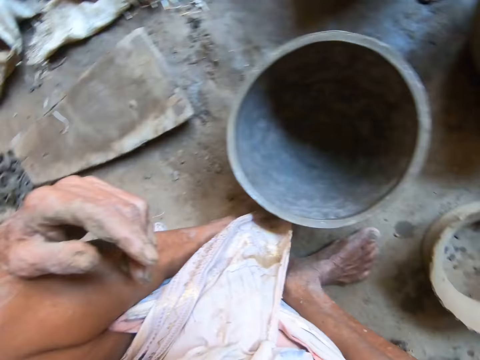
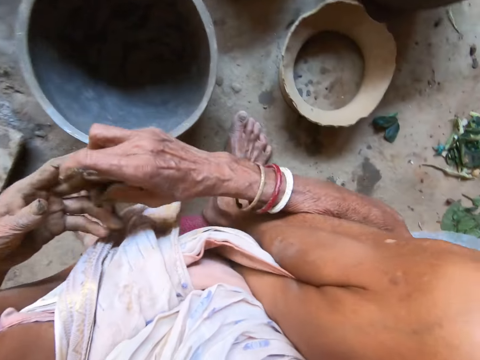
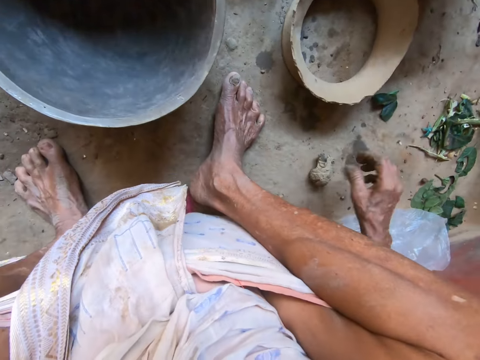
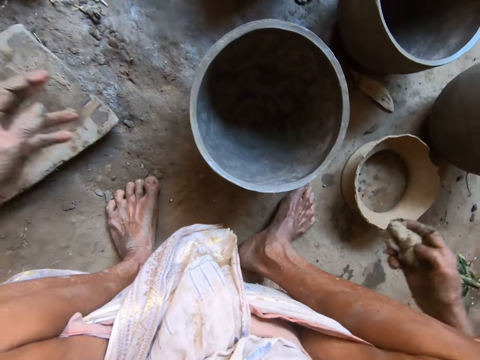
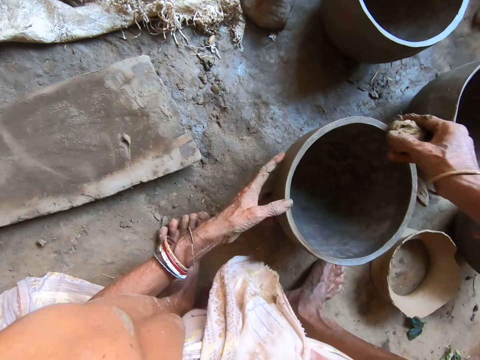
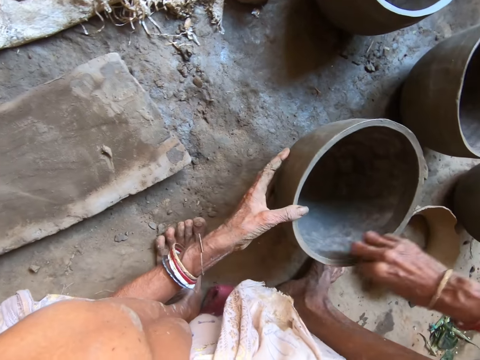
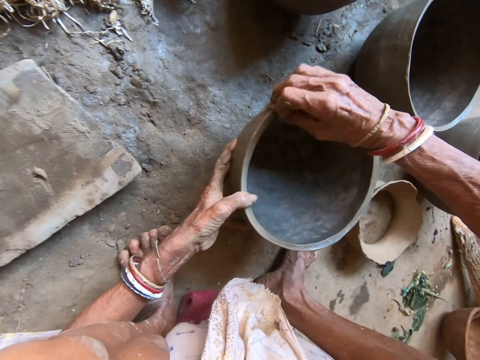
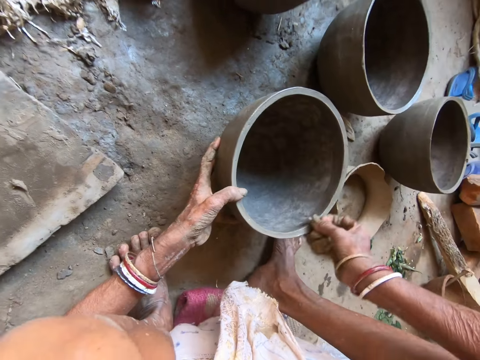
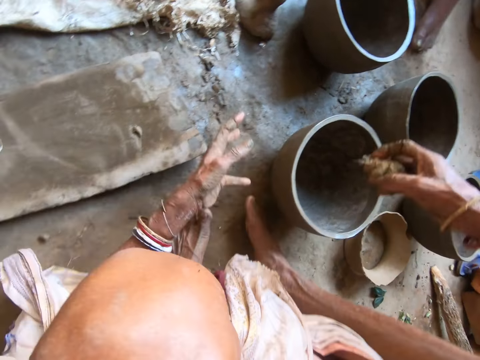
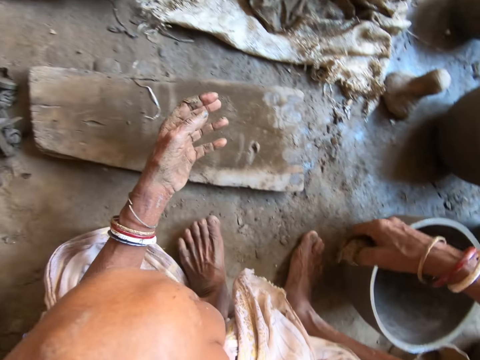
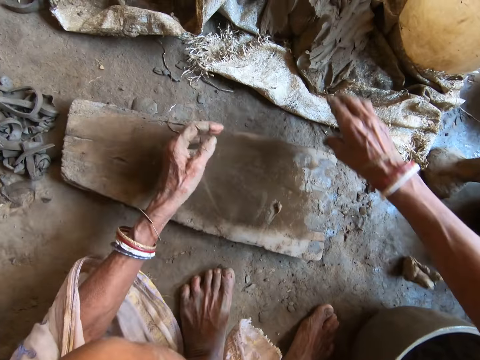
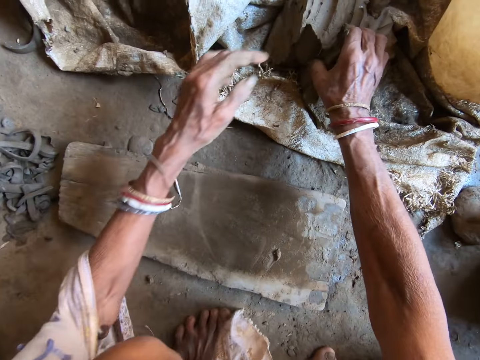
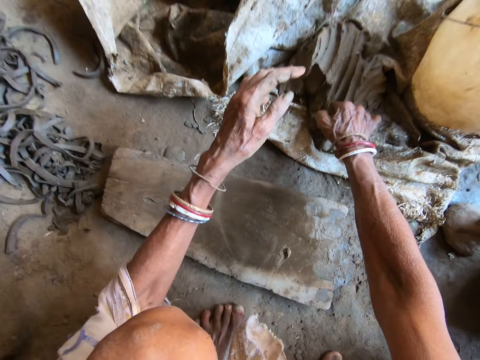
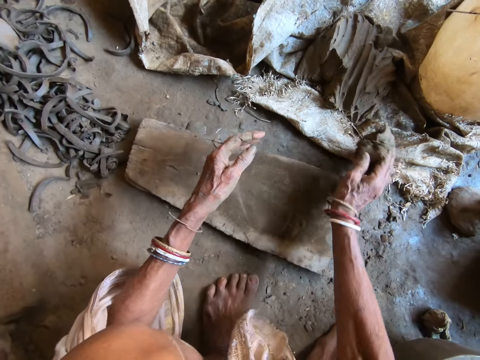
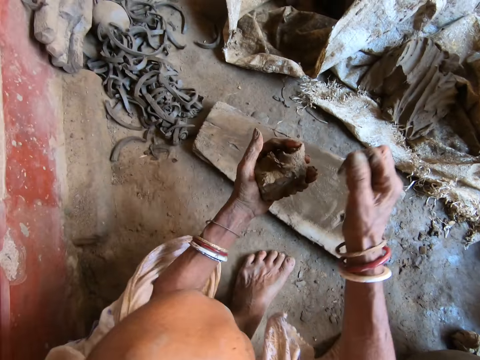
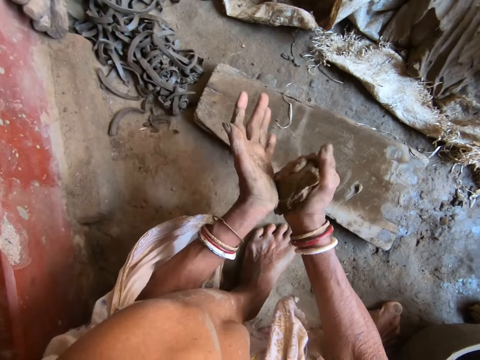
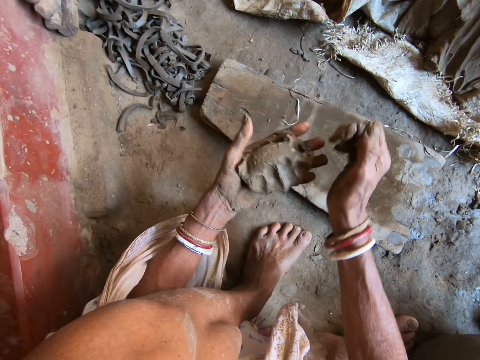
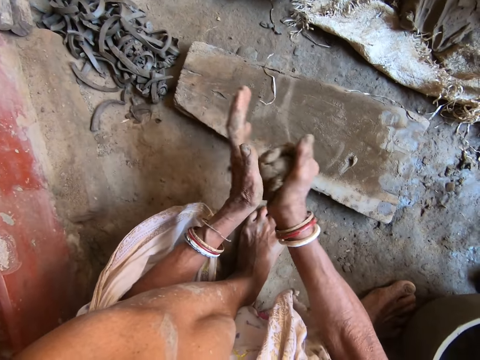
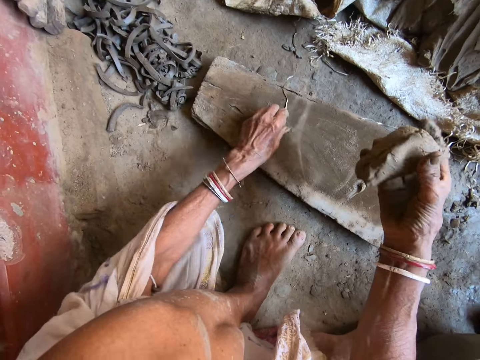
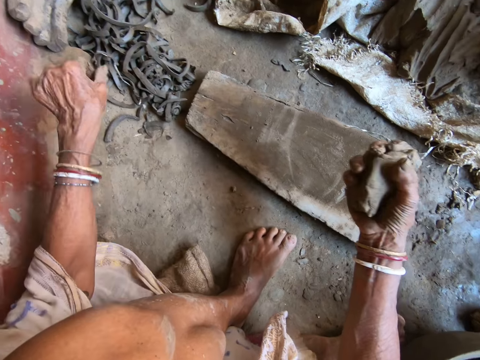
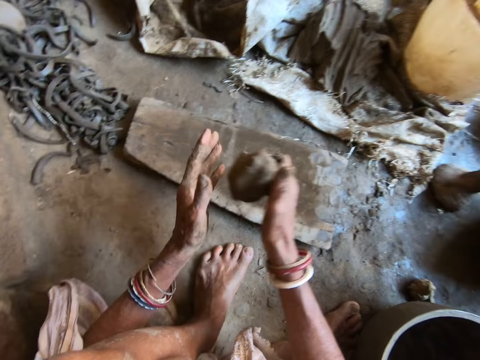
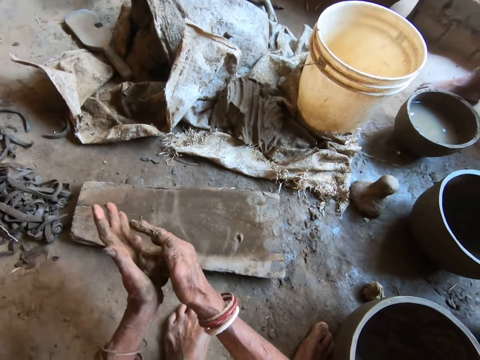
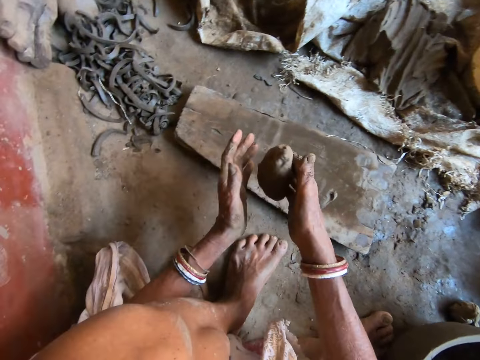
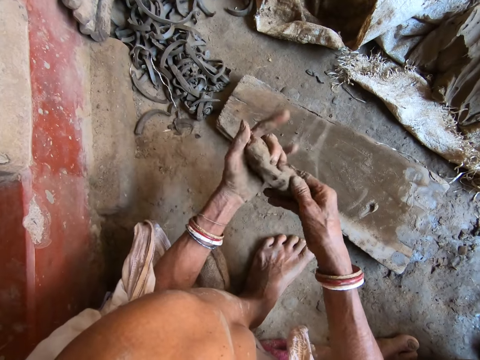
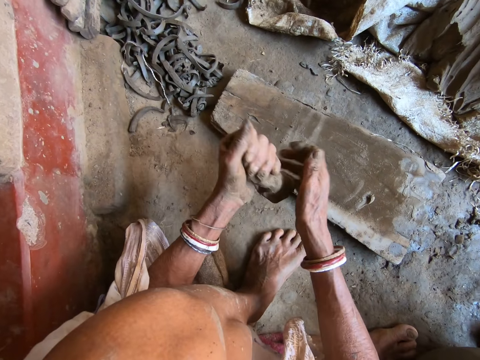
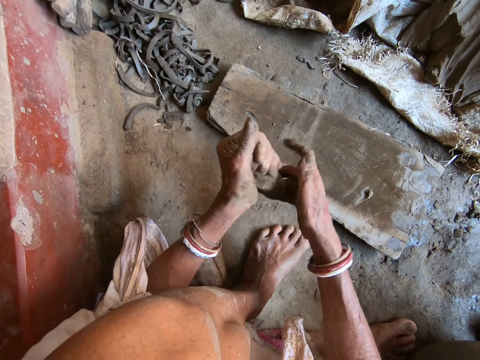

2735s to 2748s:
The camera wearer moves both hands. She passes the clay from her right hand to her left hand. She looks around. She picks up a sponge from the floor with her right hand. She cleans the pot on the floor with the sponge with her right hand. She touches the pot on the floor with her left hand. She moves both hands. She moves both hands again. She drops the sponge on the floor with her right hand. She scoops some clay from a clay mound on the floor with her right hand. She kneads the piece of clay with both hands. She places the clay on the left hand. She picks up a piece of jute from the wood on the floor with her left hand. She moves the right hand. She drops the piece of jute on the floor with her left hand. She kneads the piece of clay with both hands.

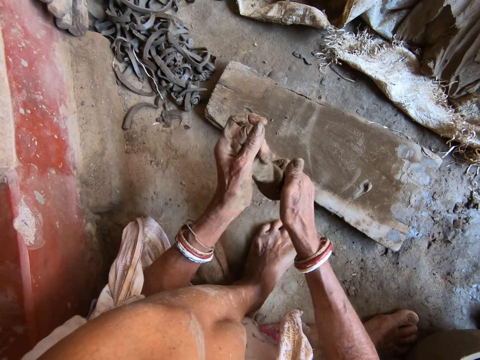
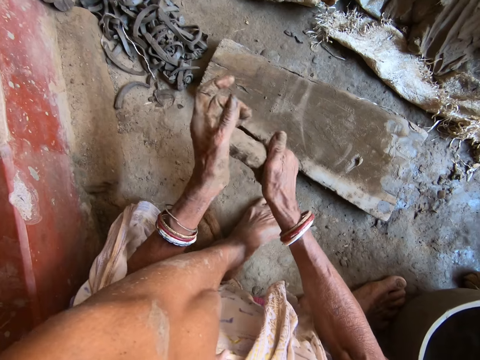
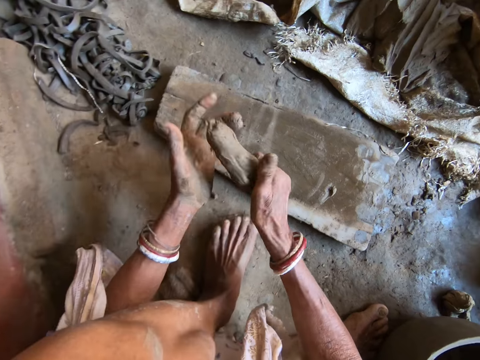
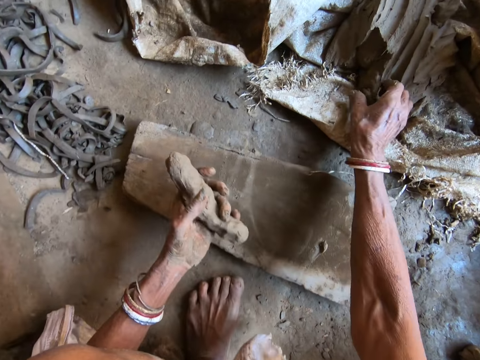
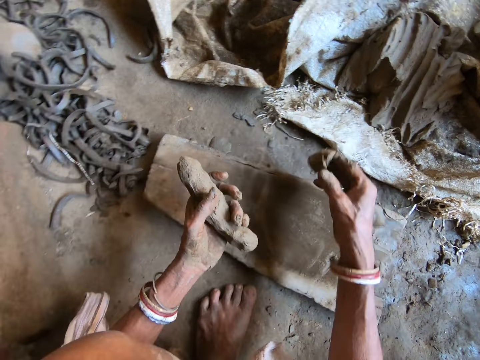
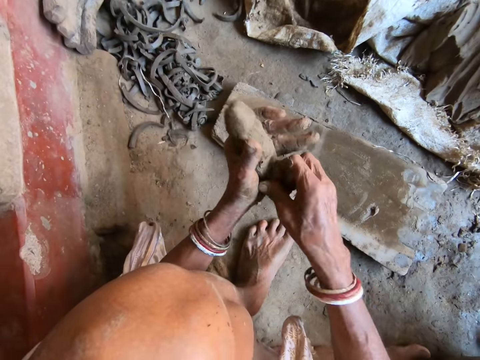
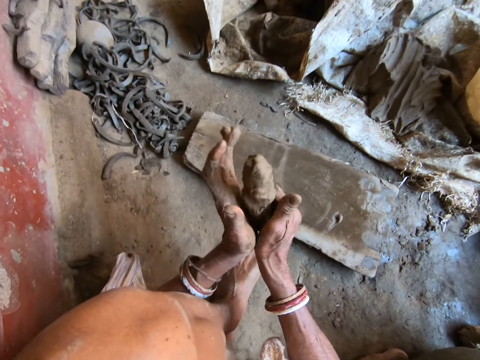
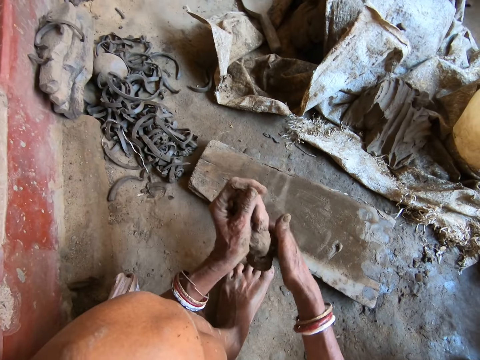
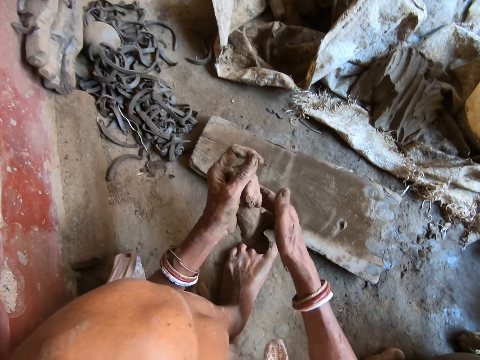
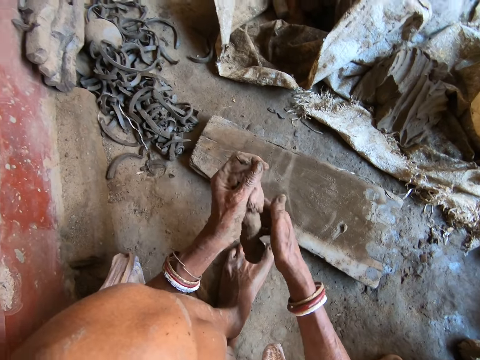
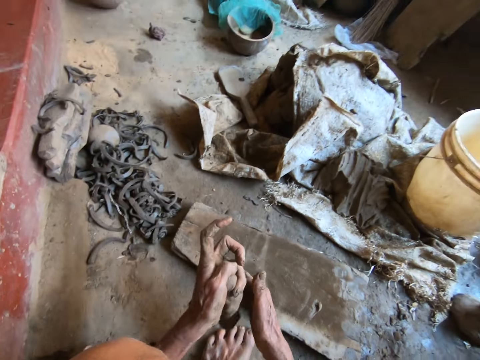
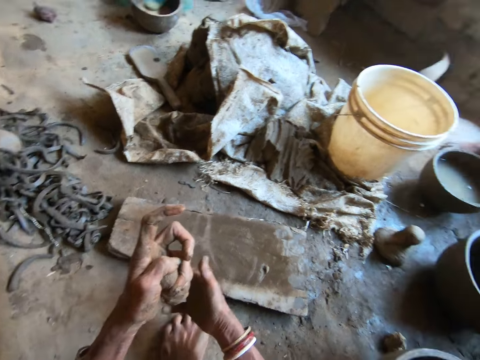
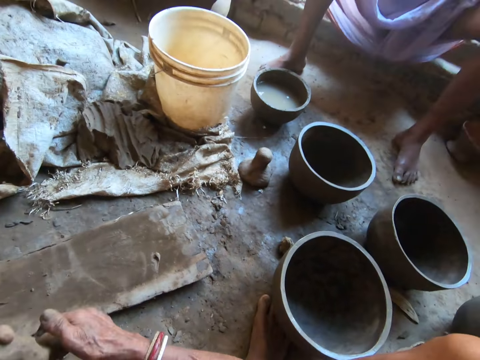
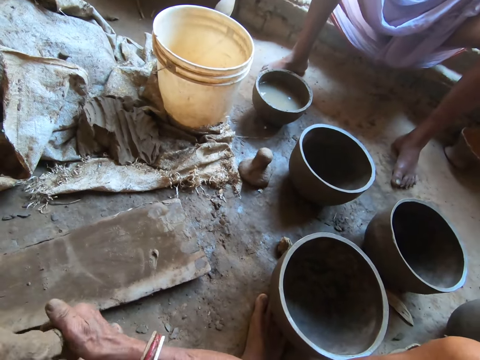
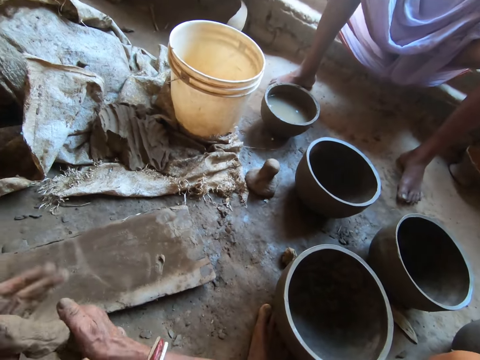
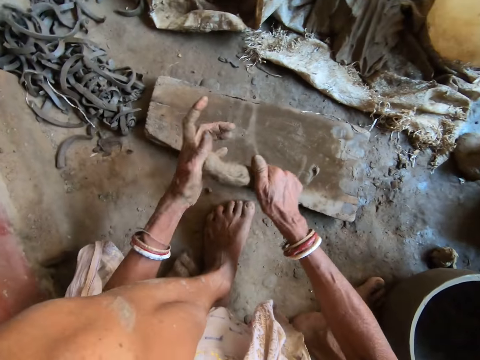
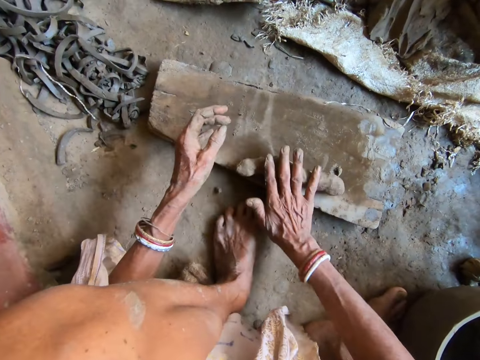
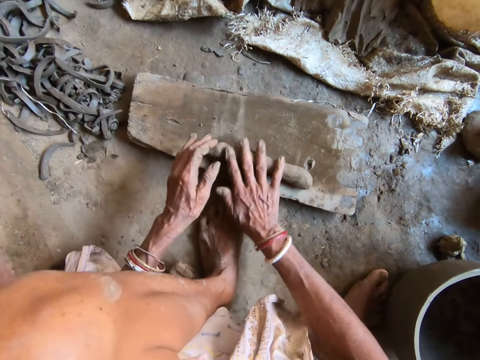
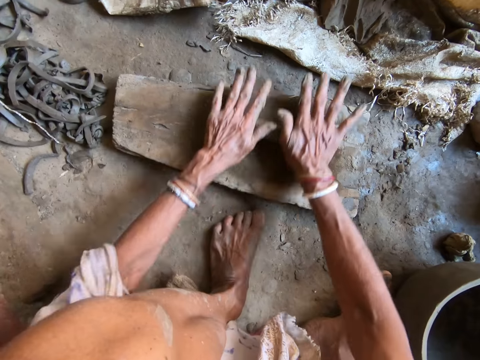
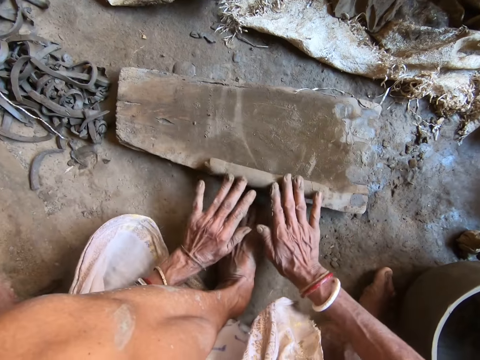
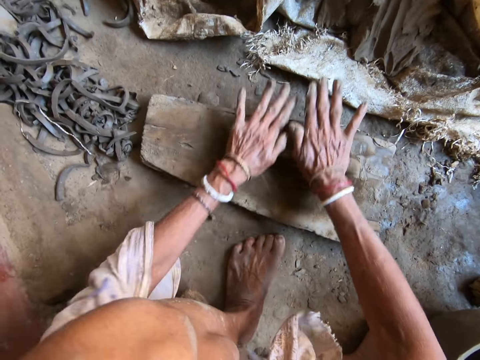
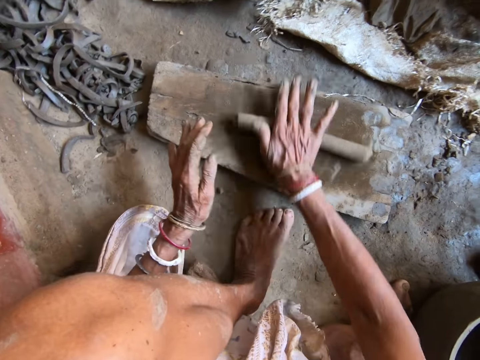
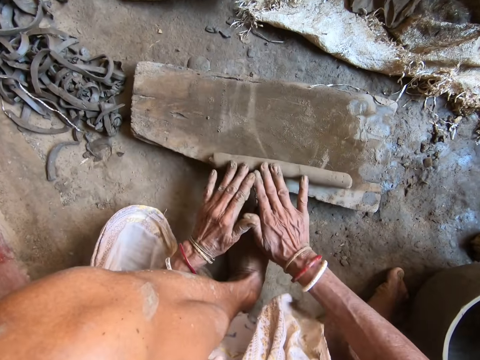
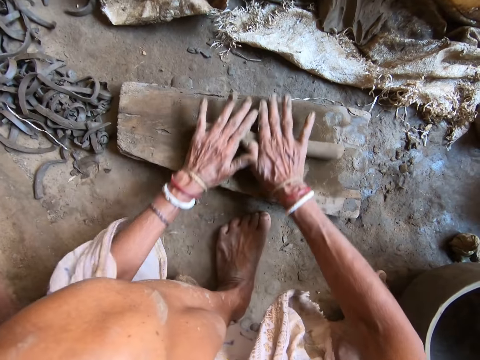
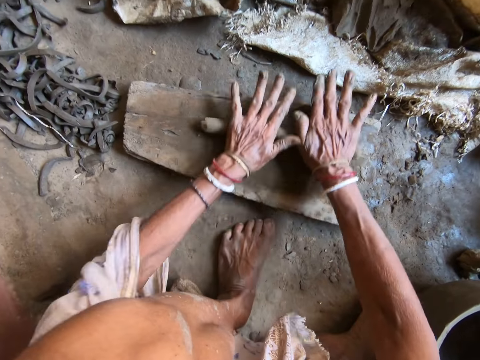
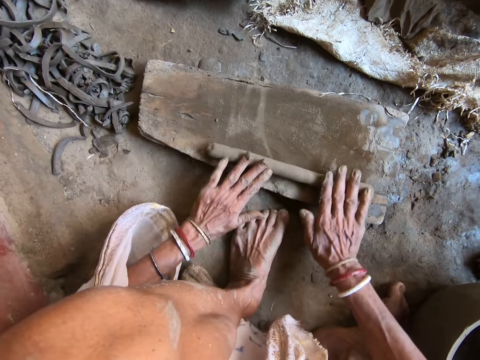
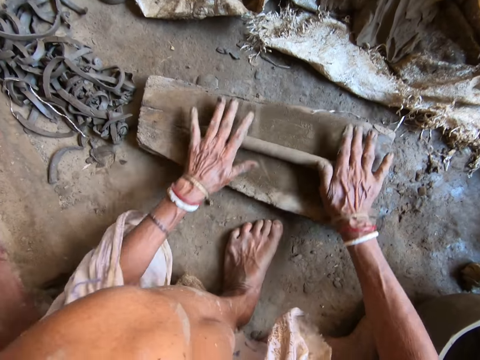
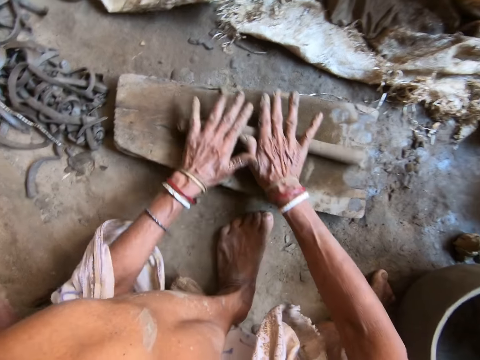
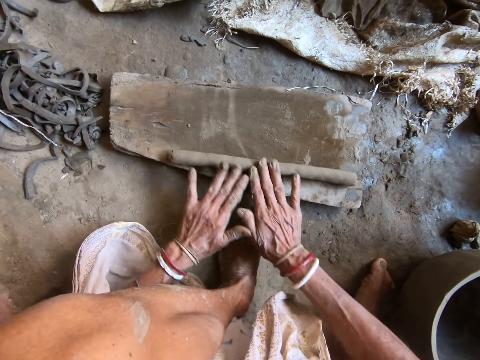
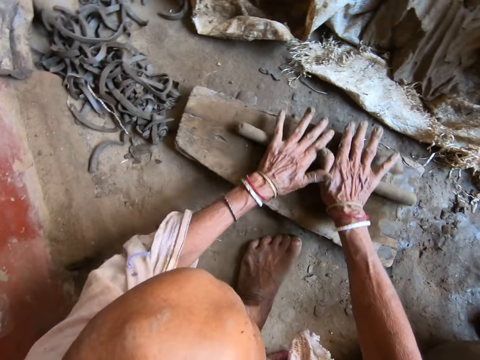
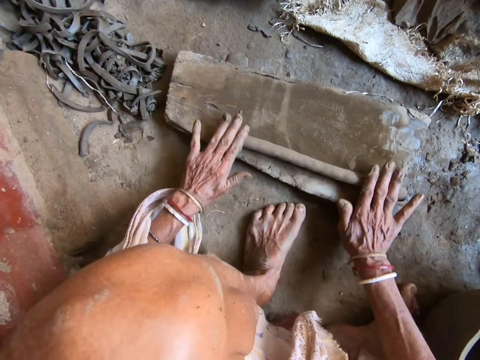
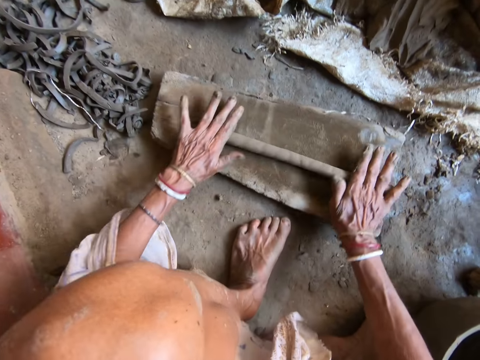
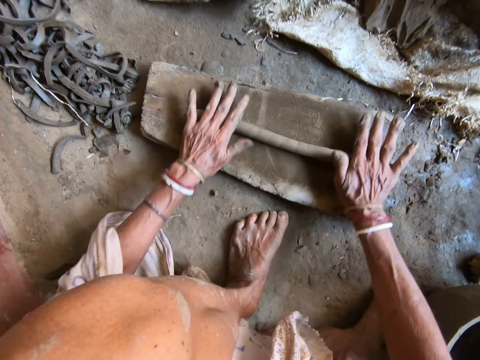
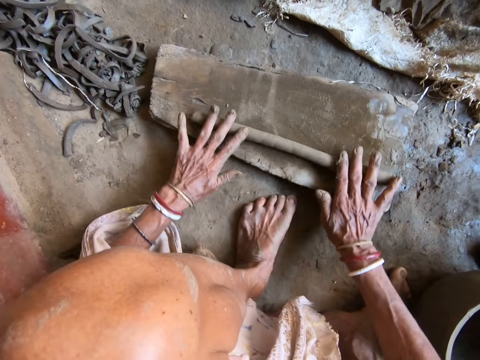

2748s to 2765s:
The camera wearer scoops some clay from the clay mound on the floor with her right hand. She moves the right hand. She kneads the piece of clay with both hands. She places the clay on the left hand. She converses with a man. The camera wearer molds the clay. She drops the piece of clay on the piece of wood on the floor with both hands. She rolls the piece of clay on the piece of wood with her right hand. She molds the clay on the wood. She rolls the piece of clay on the piece of wood with both hands.
